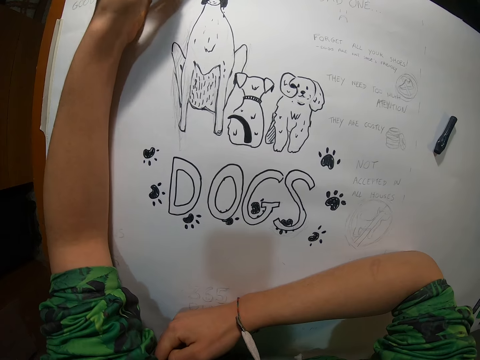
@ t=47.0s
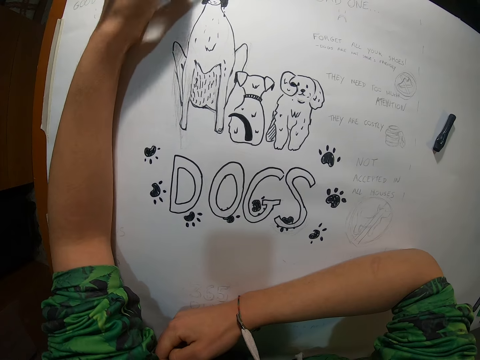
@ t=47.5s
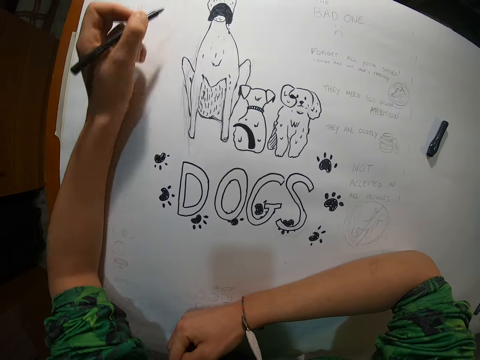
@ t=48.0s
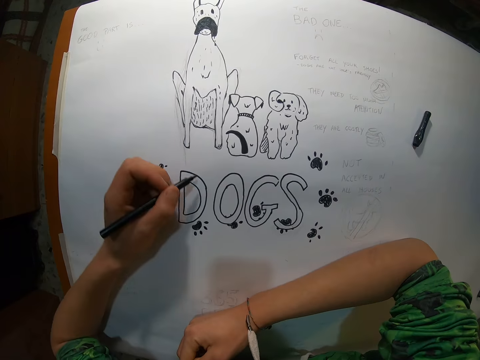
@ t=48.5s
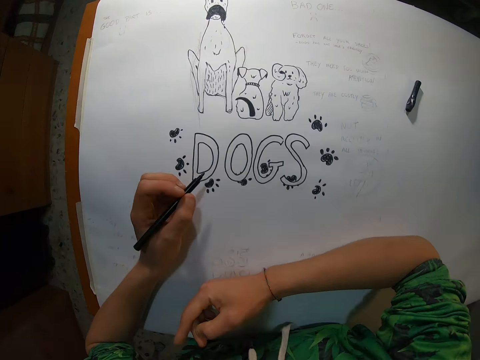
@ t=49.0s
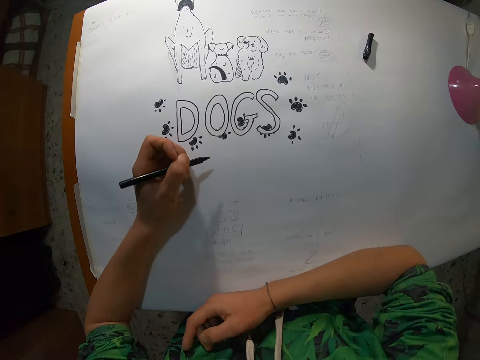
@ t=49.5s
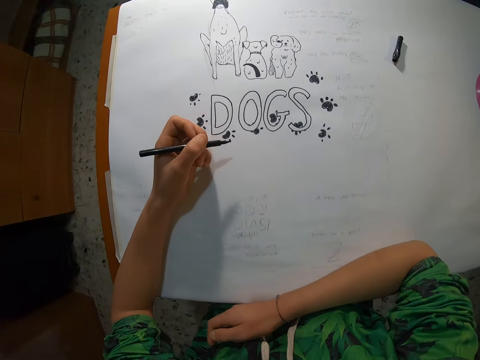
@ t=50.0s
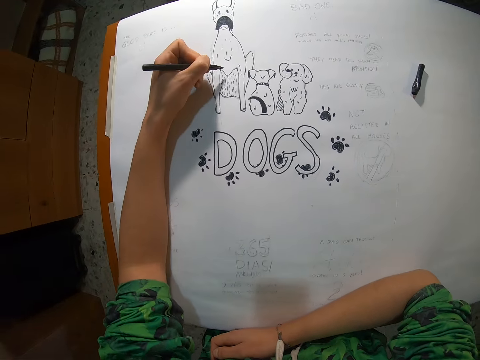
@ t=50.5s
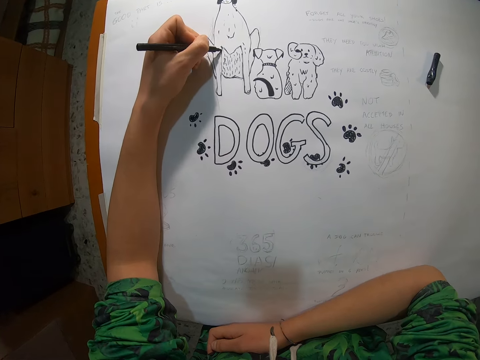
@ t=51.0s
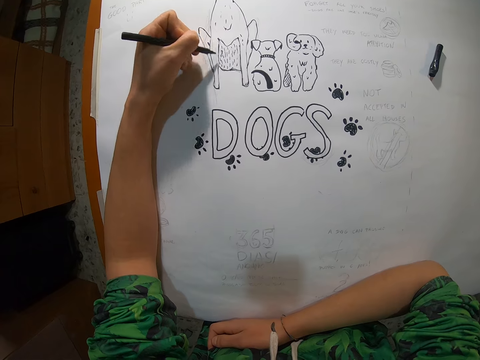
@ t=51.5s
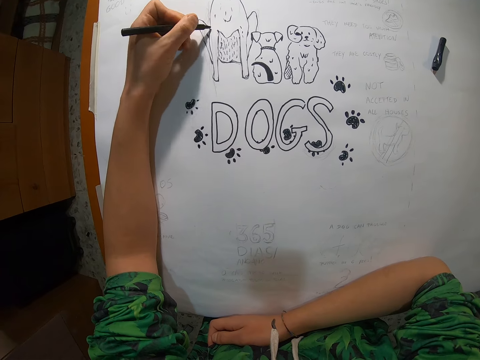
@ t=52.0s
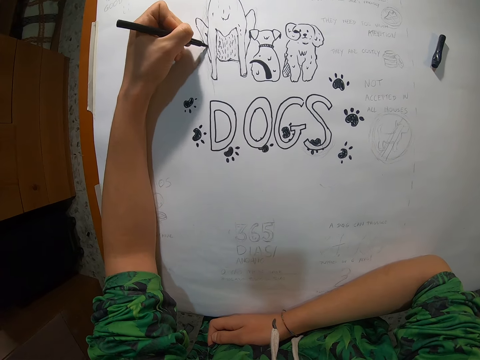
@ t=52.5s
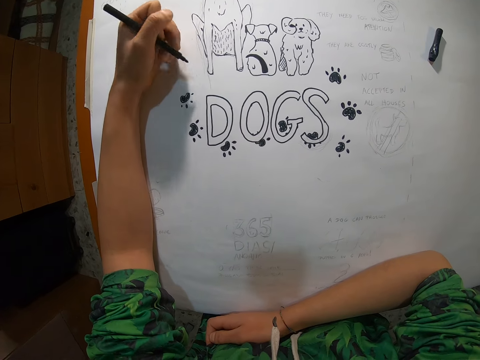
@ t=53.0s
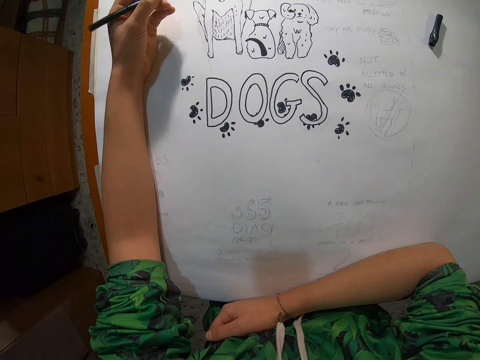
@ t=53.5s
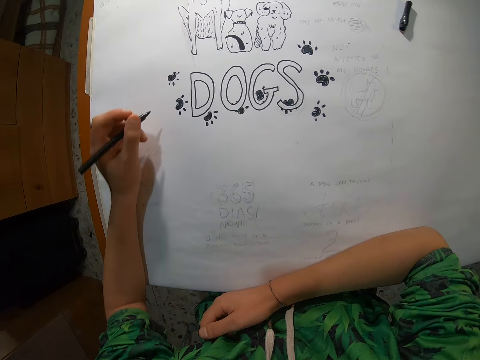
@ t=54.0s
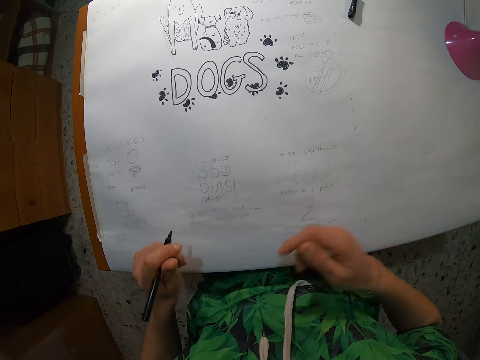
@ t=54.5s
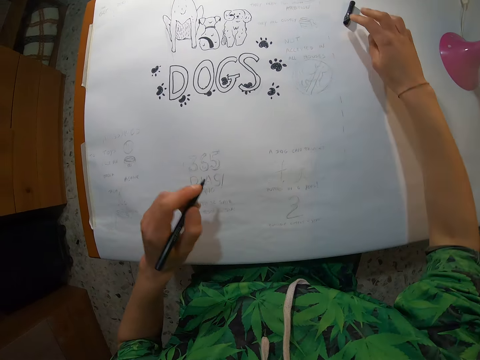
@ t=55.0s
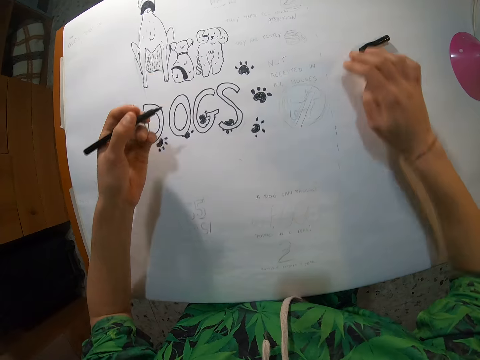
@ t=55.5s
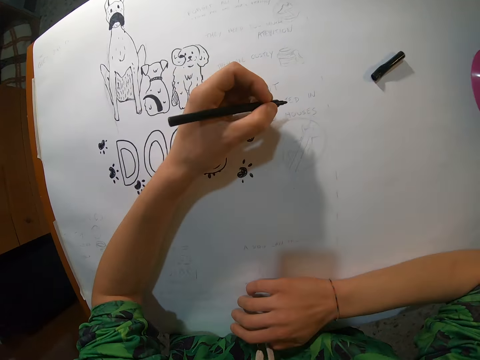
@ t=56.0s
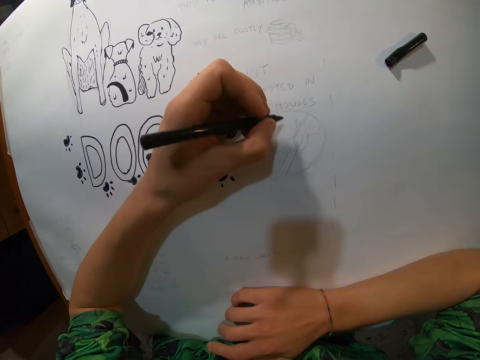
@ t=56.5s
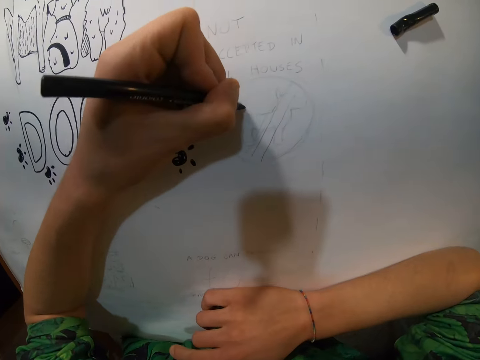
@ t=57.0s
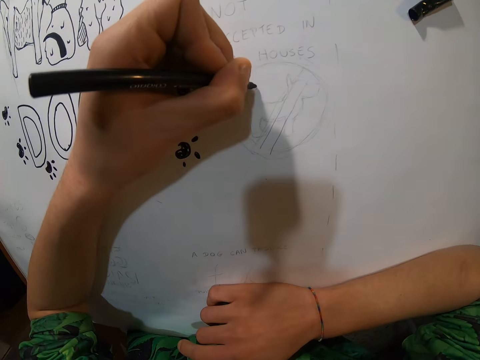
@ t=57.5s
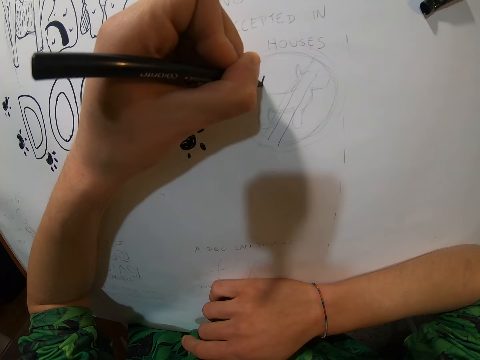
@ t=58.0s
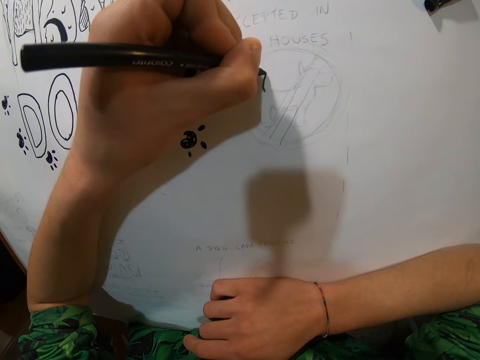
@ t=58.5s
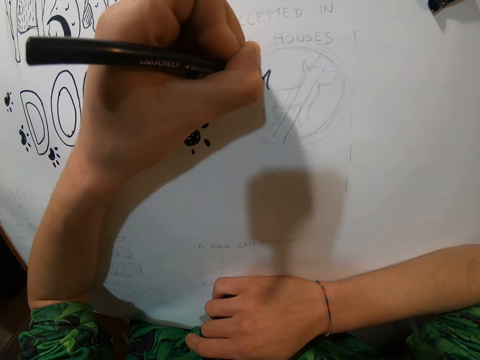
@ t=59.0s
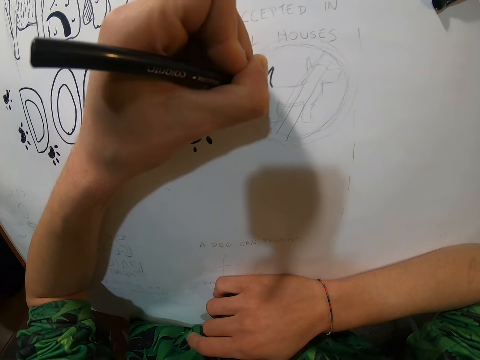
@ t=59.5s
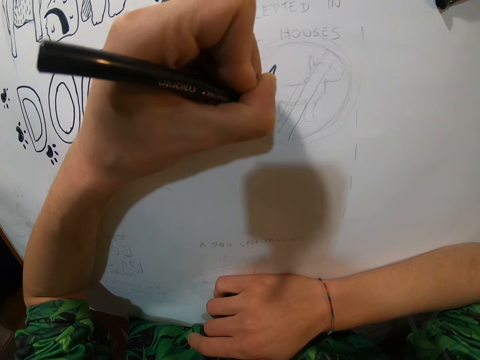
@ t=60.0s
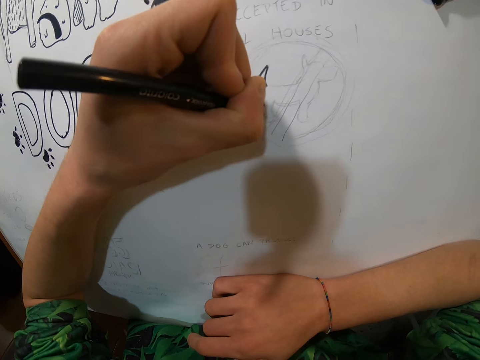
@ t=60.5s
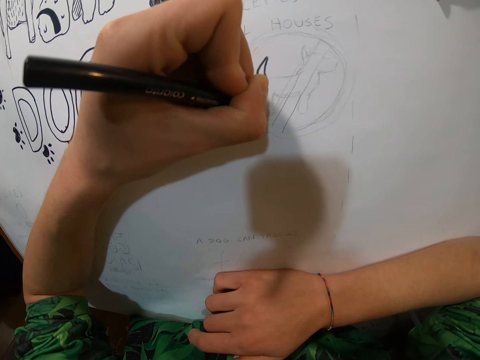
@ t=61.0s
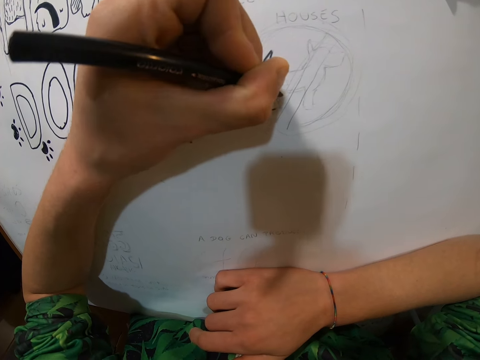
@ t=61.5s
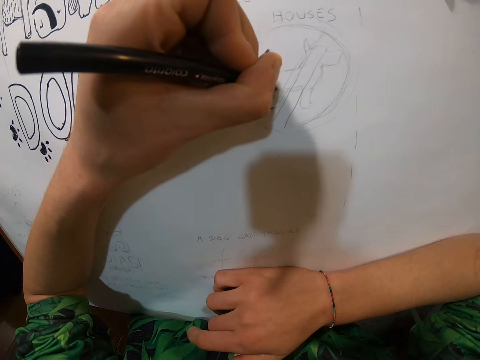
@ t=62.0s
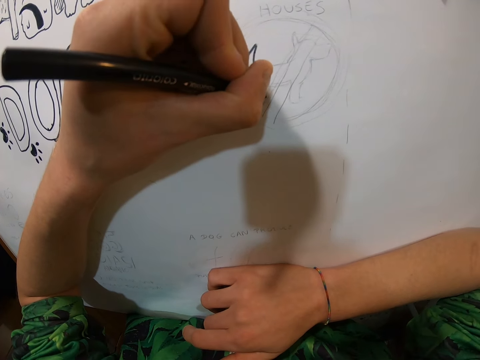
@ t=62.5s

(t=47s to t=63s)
The camera wearer stares at the drawing. She draws with a drawing pen. She shifts the black marker cover on the drawing paper with her right hand. She draws on the drawing paper with the black marker in her left hand.

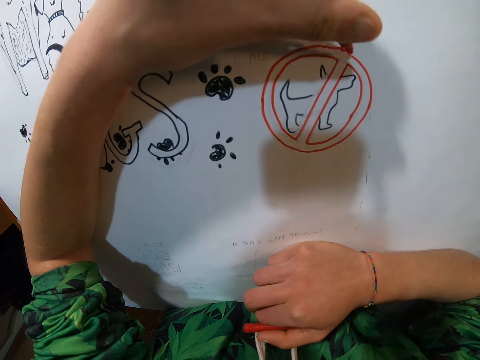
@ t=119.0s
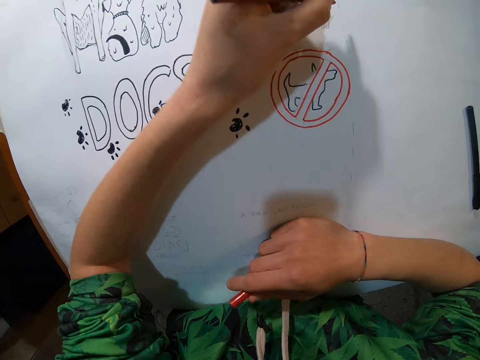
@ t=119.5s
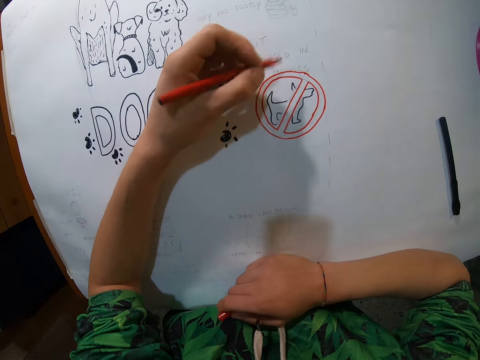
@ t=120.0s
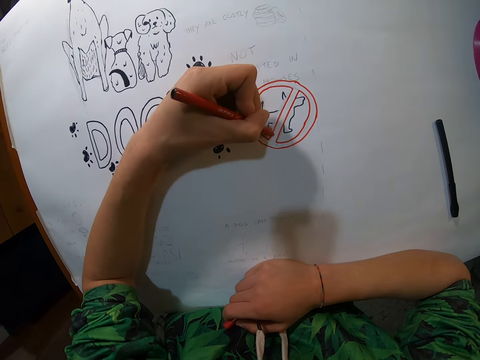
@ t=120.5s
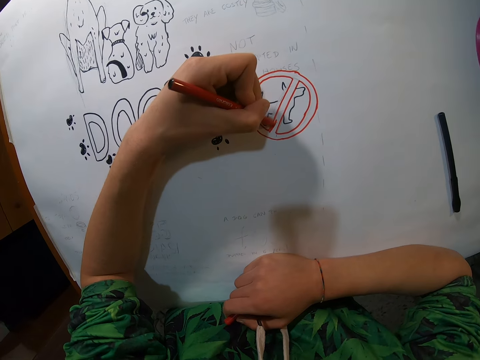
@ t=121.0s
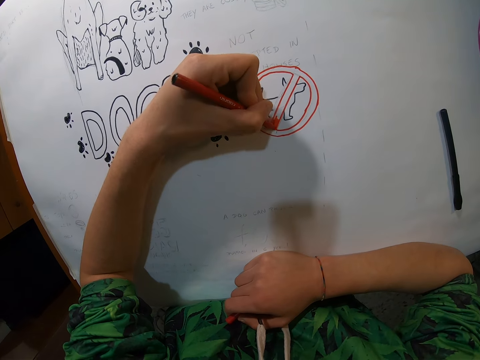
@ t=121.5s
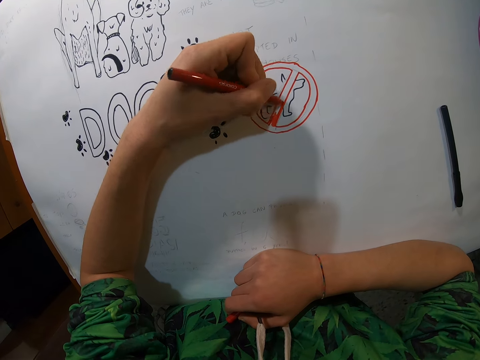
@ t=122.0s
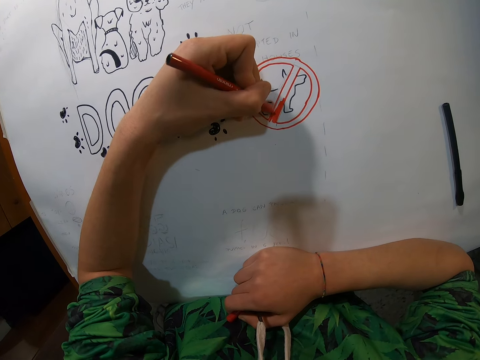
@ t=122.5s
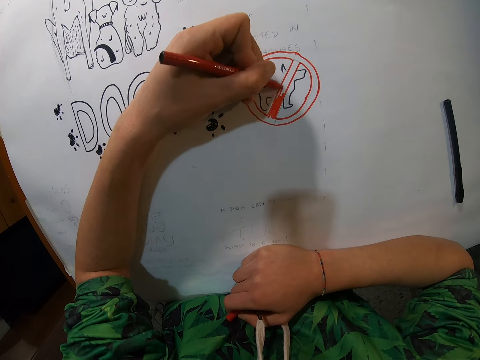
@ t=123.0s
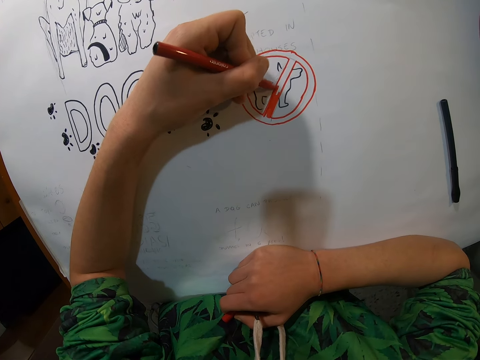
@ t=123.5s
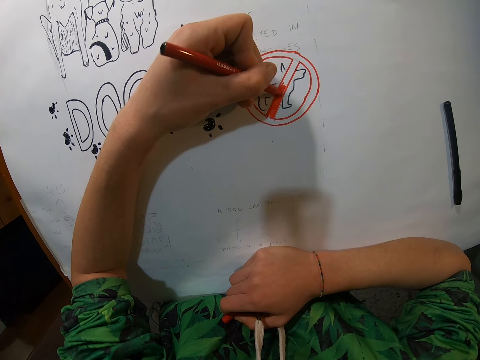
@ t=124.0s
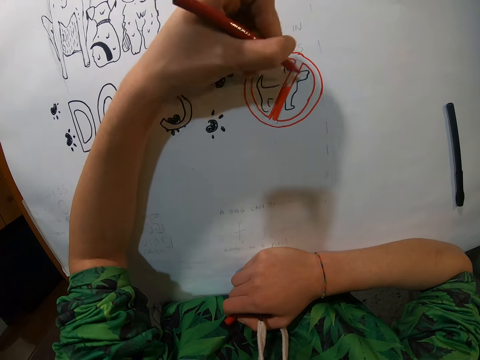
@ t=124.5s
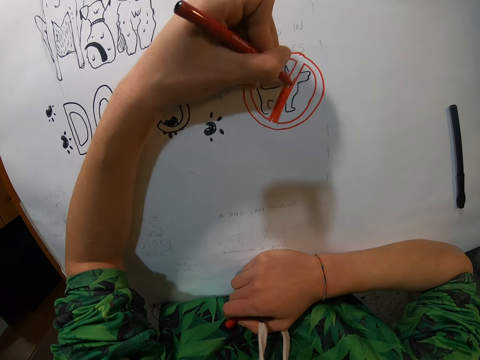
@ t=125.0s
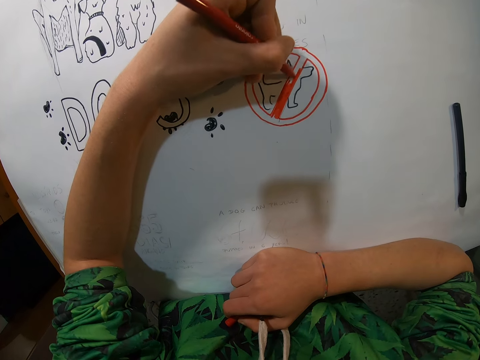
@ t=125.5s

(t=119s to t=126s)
The camera wearer shades with the drawing pen.
